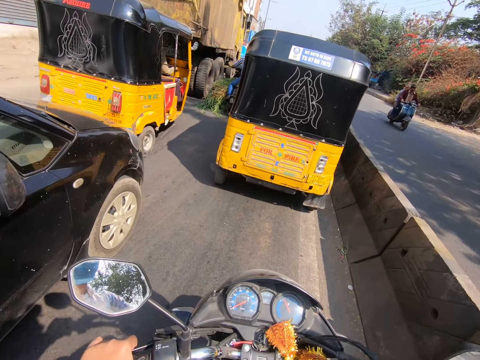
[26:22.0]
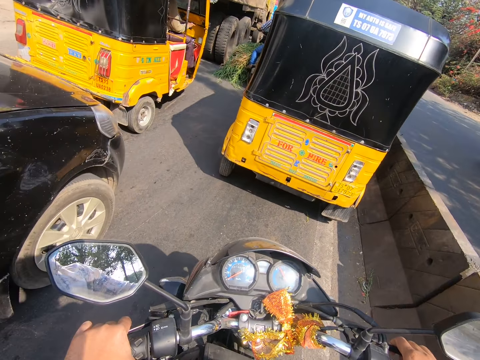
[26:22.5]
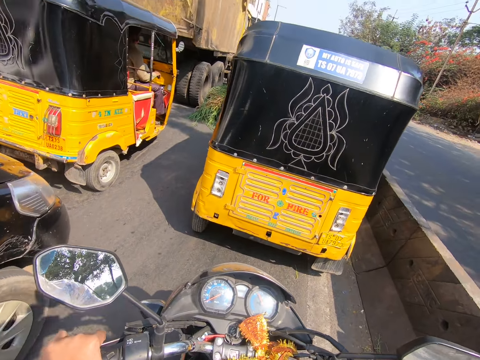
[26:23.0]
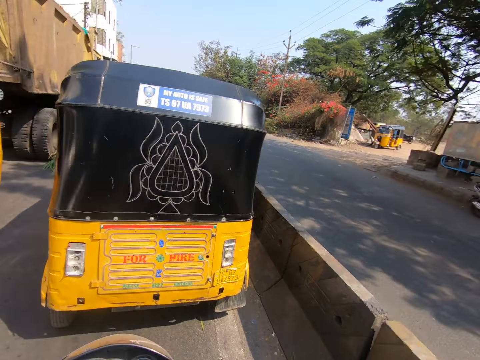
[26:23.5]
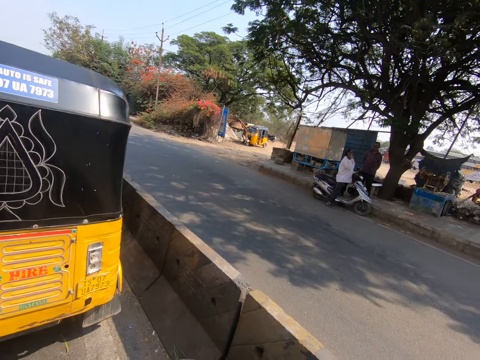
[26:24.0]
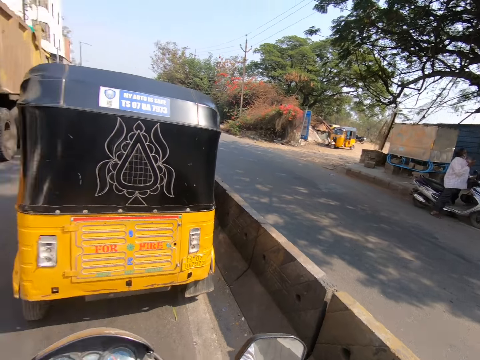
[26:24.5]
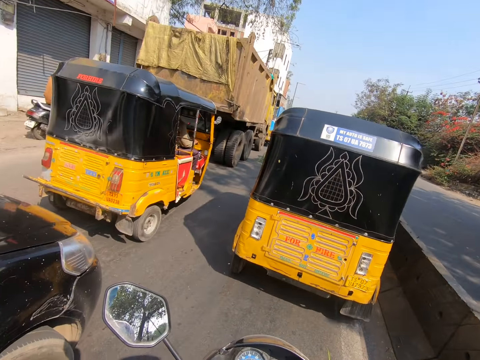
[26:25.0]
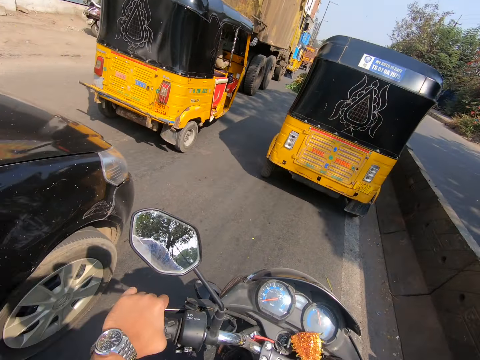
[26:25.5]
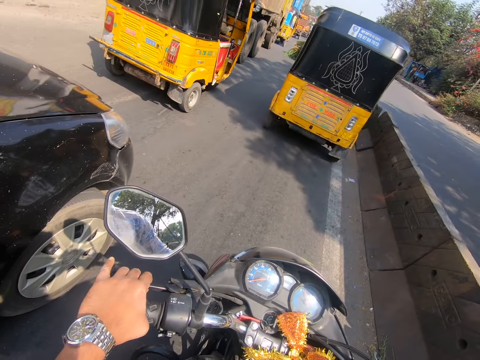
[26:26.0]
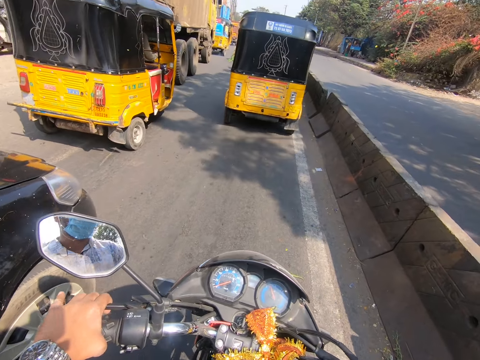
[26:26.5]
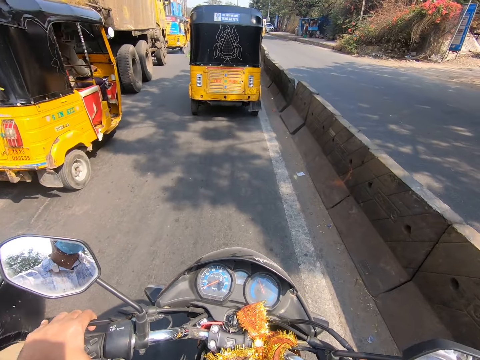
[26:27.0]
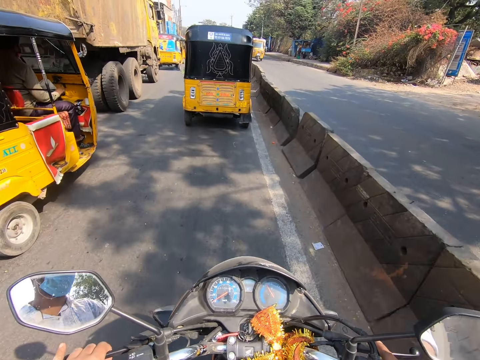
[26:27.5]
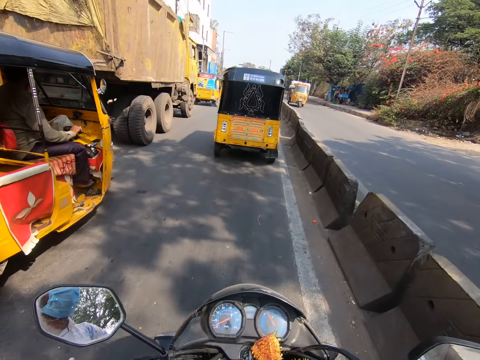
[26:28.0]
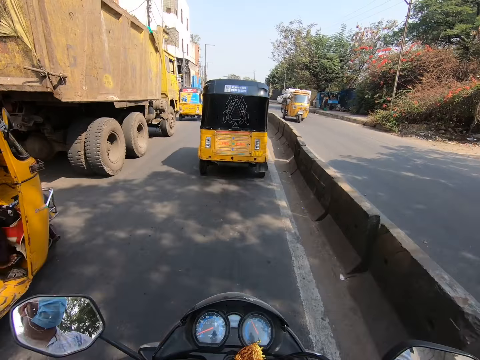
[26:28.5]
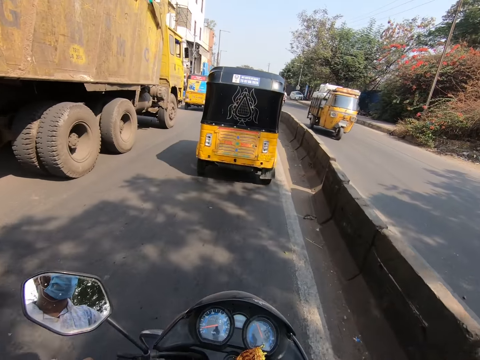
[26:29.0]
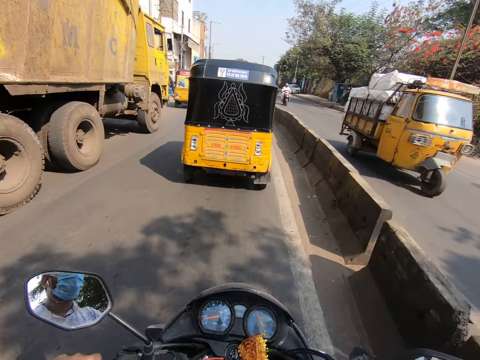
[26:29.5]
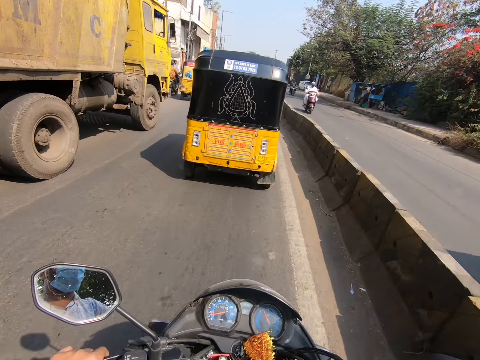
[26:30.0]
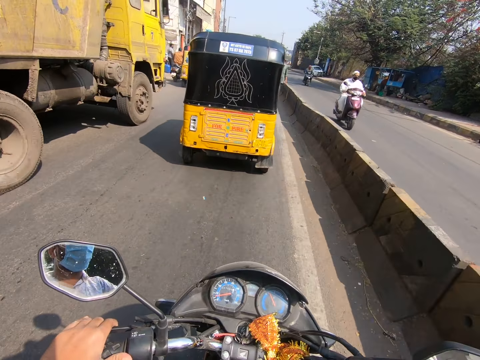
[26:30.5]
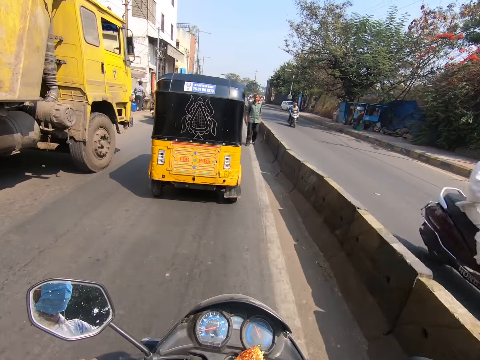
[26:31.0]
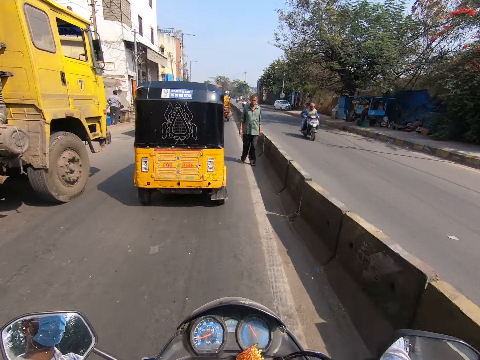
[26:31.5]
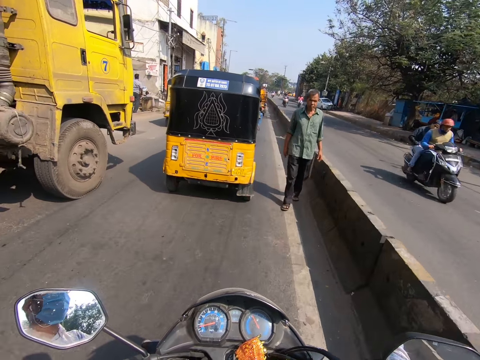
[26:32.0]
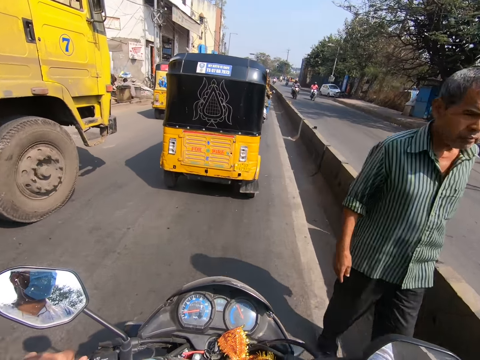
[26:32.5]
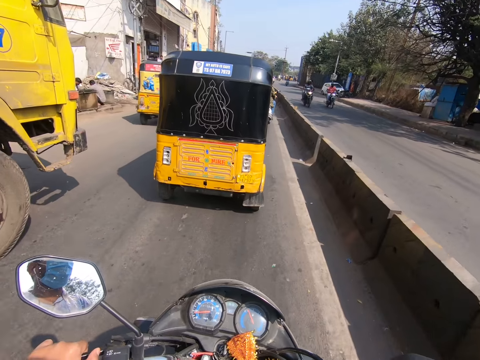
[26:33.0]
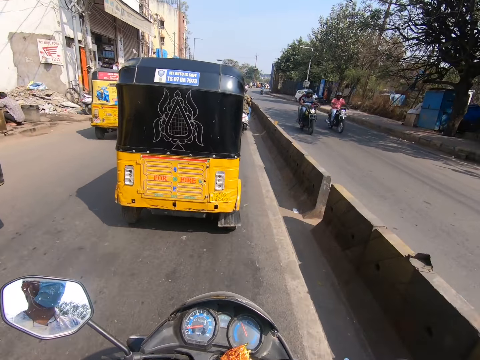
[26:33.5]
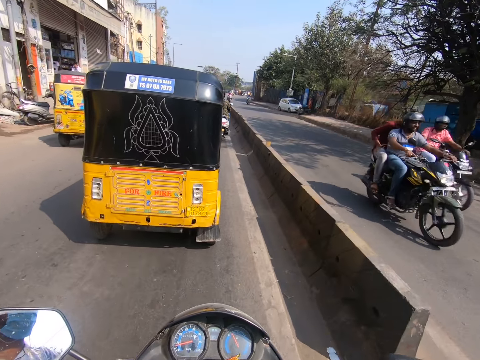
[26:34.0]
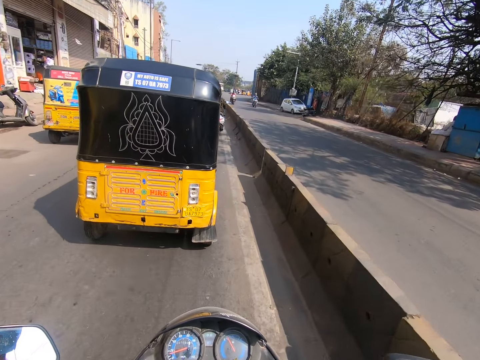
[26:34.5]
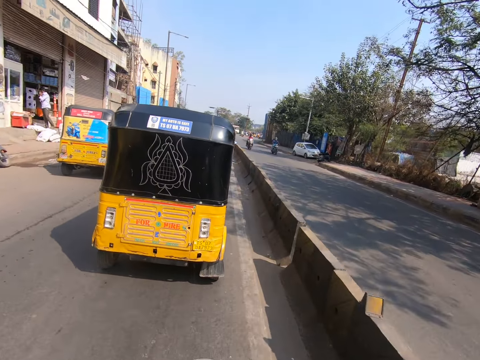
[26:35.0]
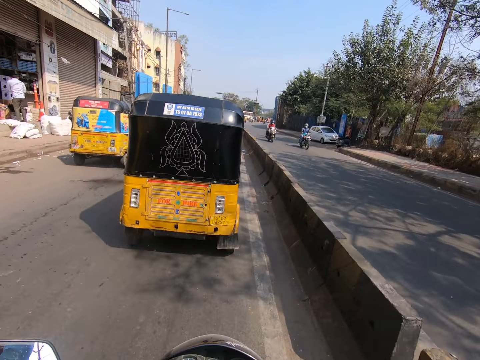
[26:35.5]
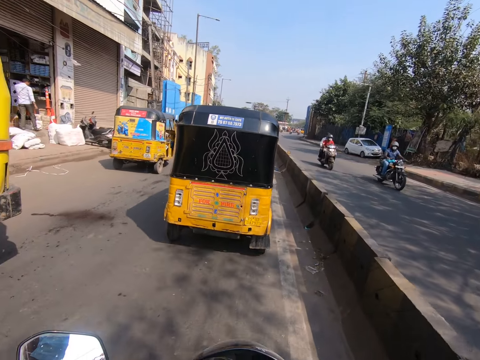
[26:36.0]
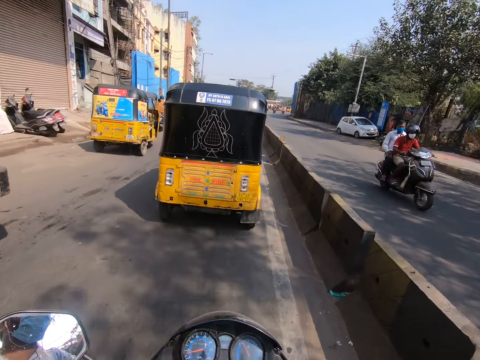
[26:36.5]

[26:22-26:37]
The camera wearer stops the bike on the road. They look around. They ride forwards behind a tricycle.

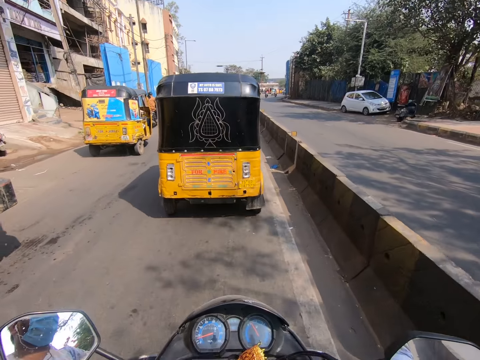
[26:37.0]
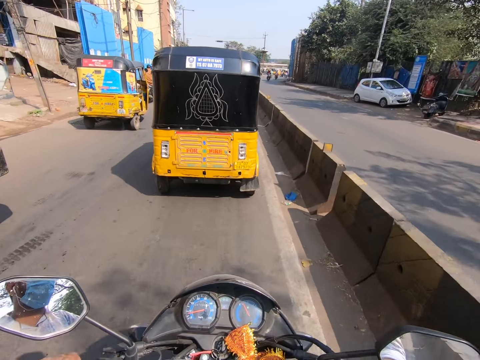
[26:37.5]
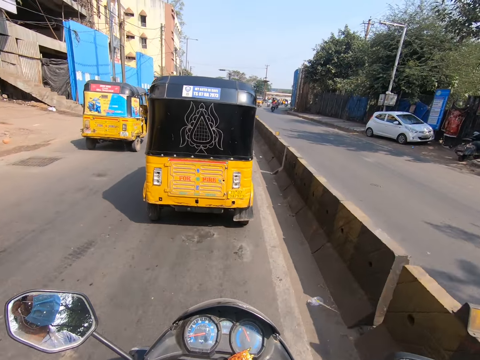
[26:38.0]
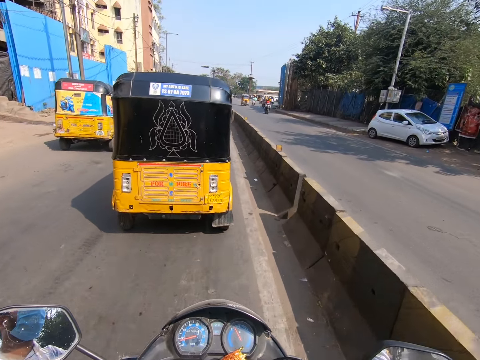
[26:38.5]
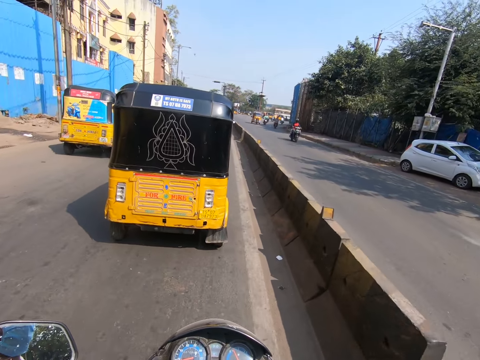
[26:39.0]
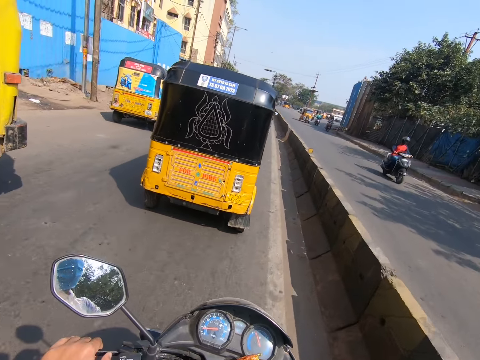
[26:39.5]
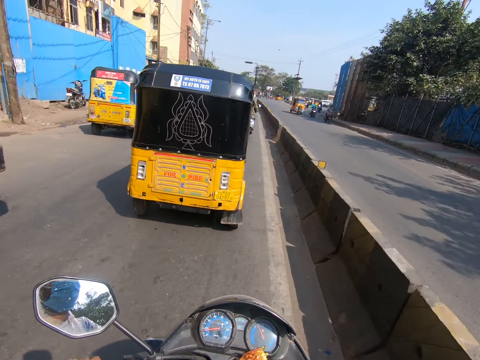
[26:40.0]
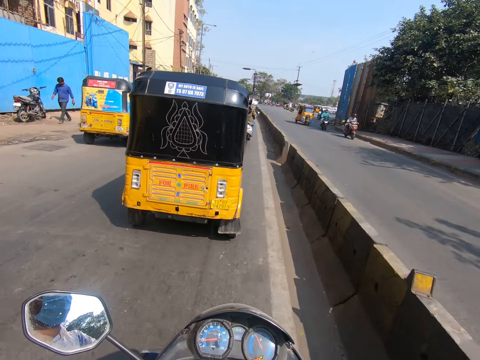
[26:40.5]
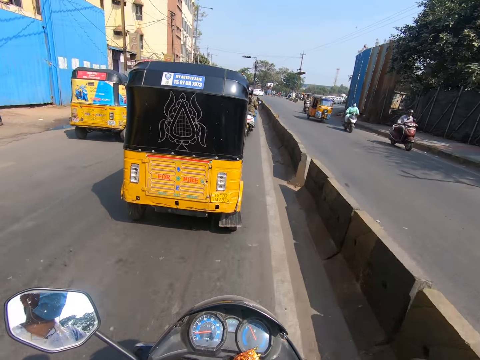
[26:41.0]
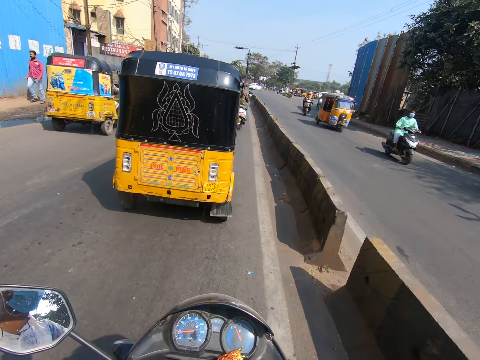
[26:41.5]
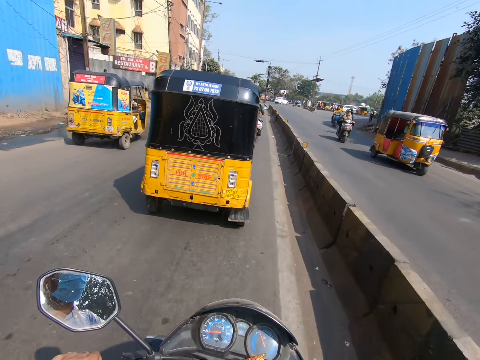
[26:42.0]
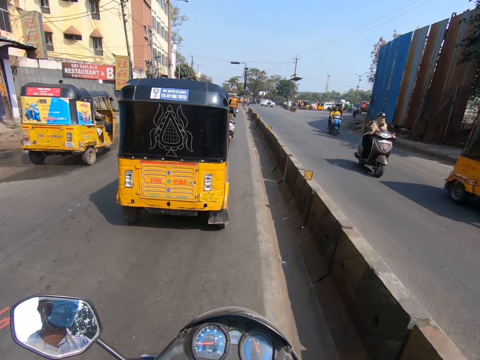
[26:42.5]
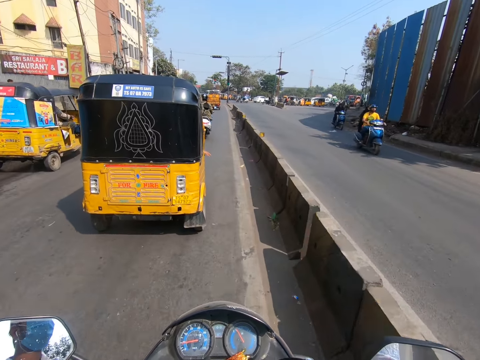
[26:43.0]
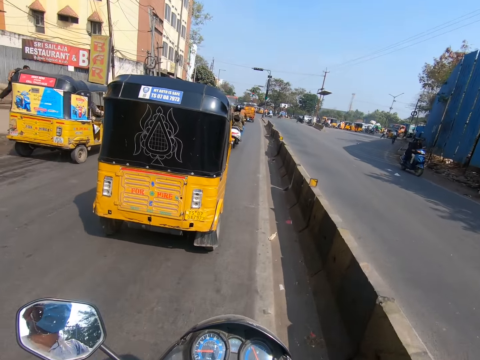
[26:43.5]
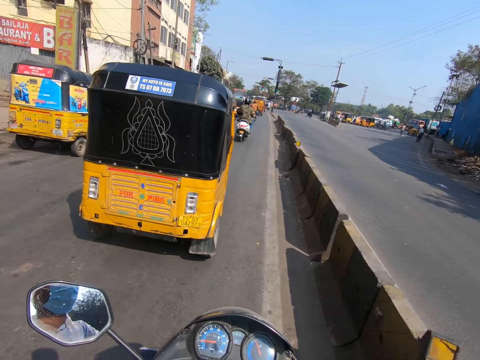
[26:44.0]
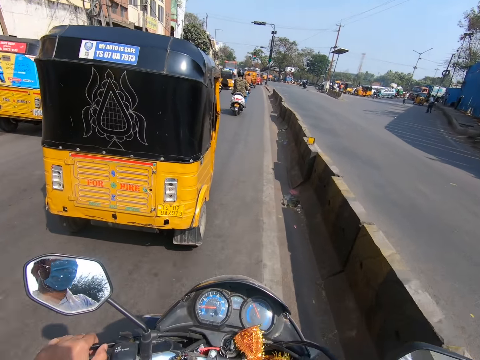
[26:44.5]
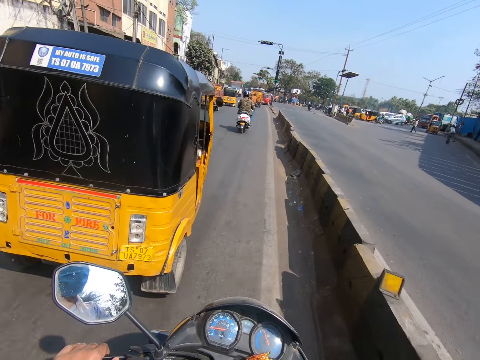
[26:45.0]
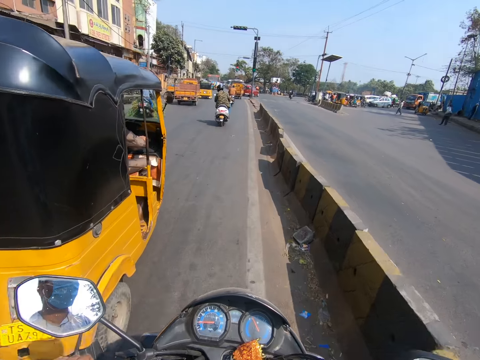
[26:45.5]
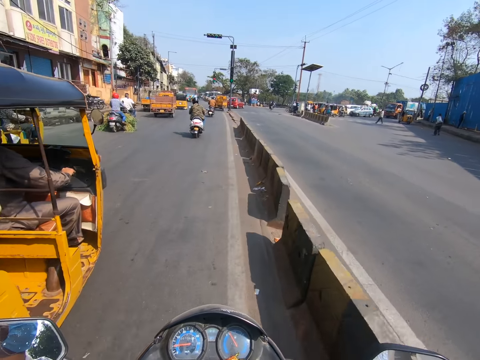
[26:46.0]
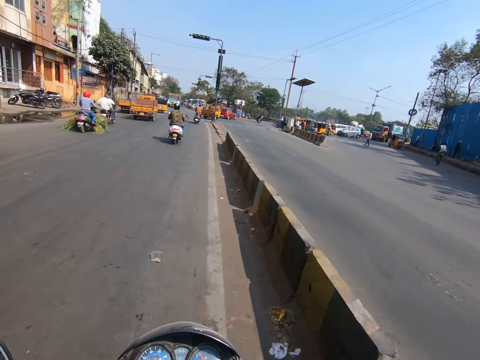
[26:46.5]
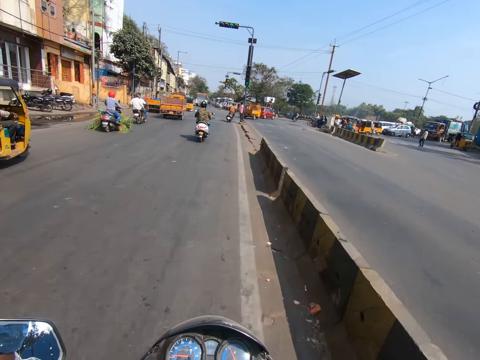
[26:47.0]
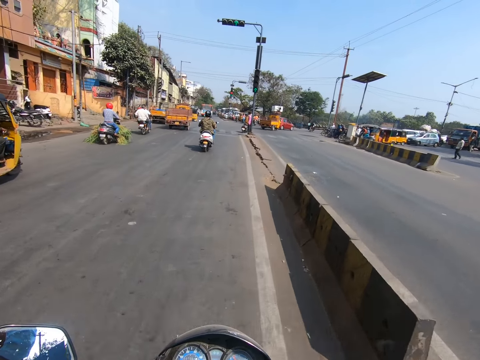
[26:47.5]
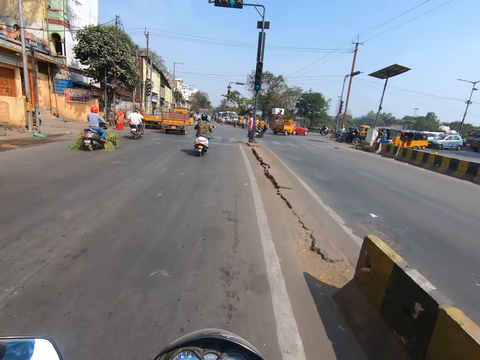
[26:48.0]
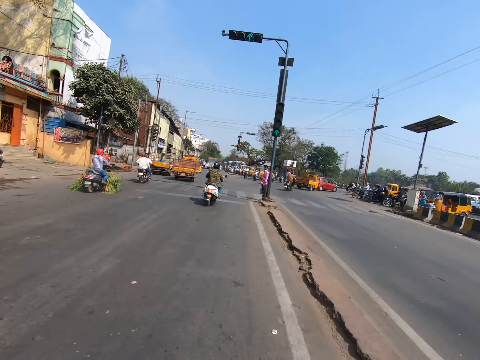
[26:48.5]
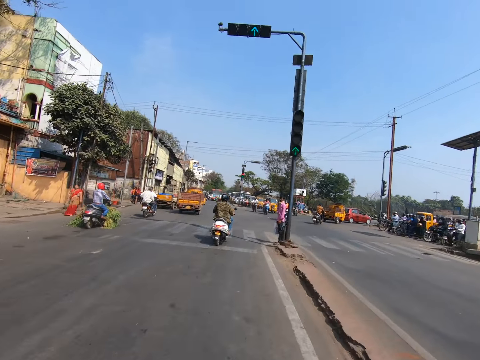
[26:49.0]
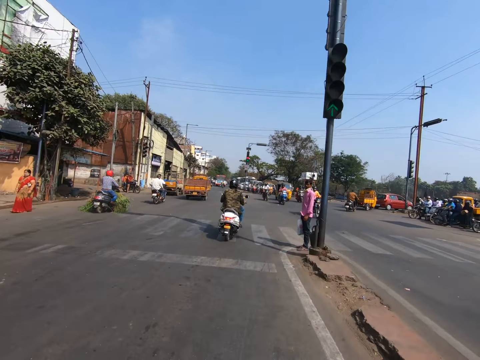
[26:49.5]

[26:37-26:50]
The camera wearer rides past the tricycle.
